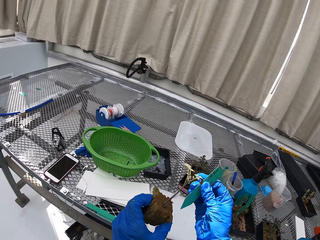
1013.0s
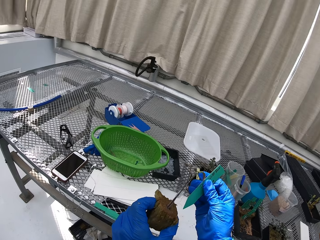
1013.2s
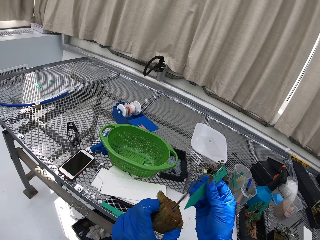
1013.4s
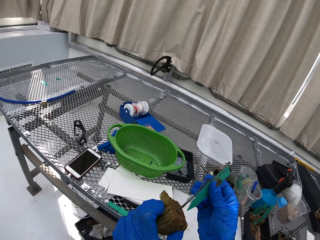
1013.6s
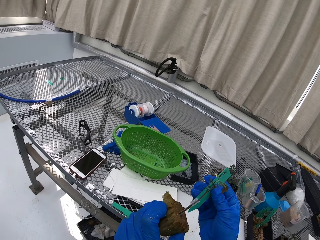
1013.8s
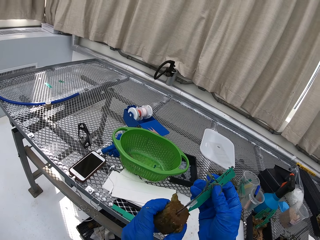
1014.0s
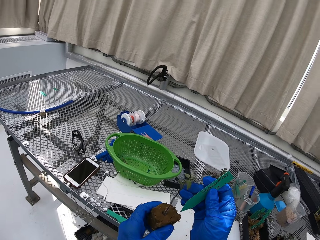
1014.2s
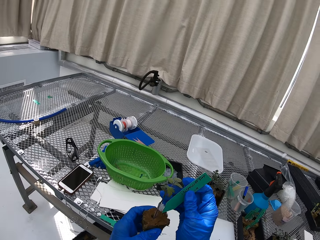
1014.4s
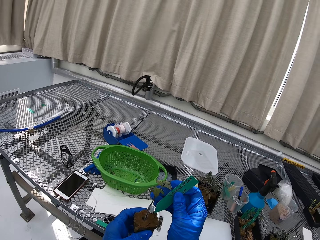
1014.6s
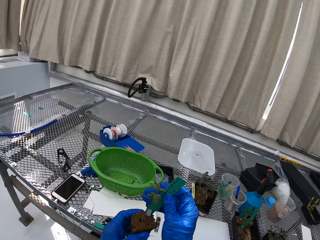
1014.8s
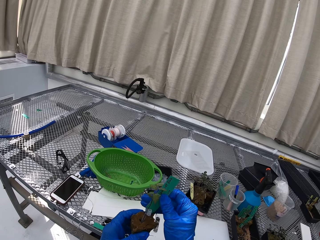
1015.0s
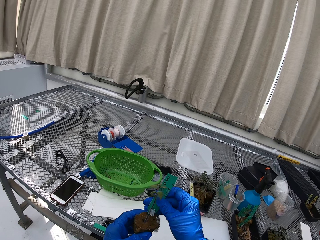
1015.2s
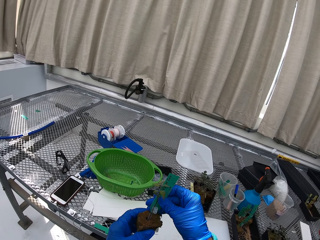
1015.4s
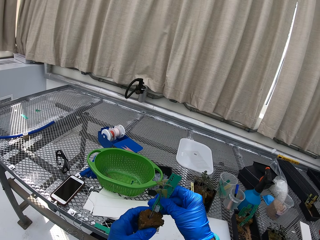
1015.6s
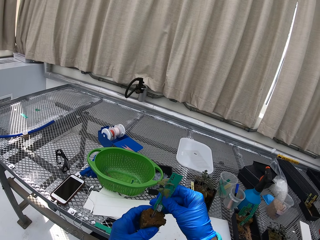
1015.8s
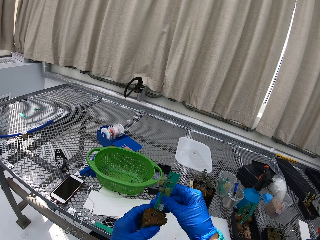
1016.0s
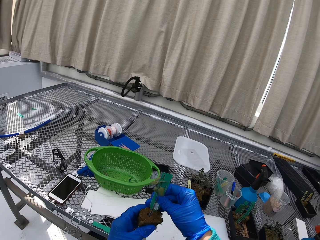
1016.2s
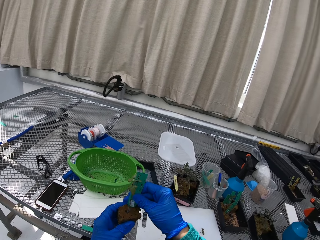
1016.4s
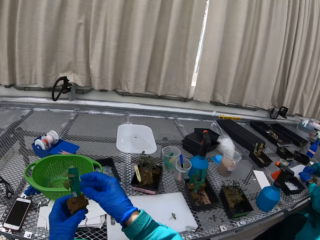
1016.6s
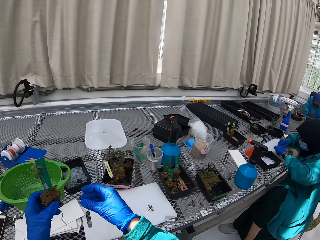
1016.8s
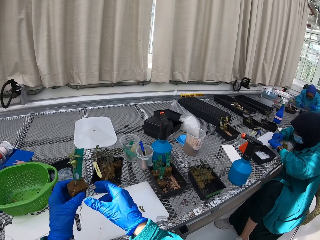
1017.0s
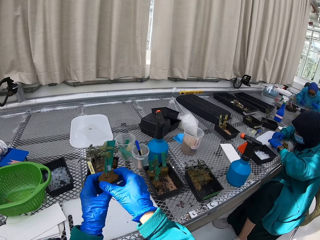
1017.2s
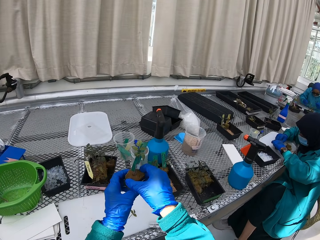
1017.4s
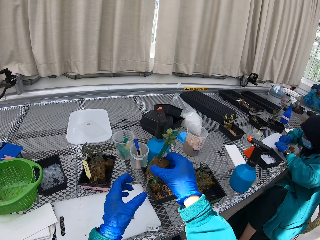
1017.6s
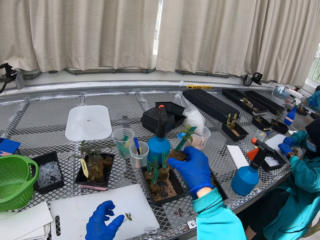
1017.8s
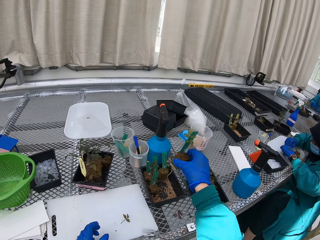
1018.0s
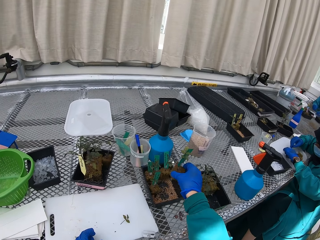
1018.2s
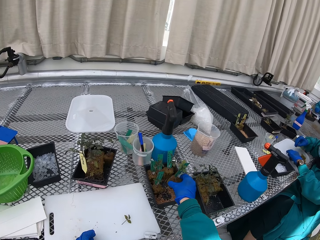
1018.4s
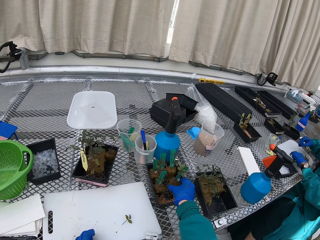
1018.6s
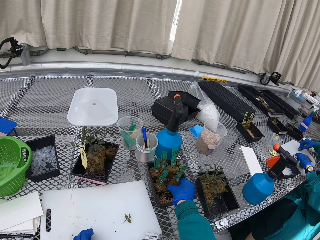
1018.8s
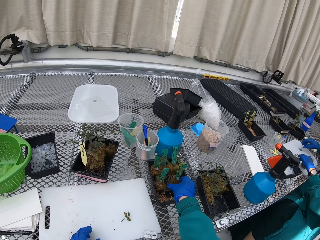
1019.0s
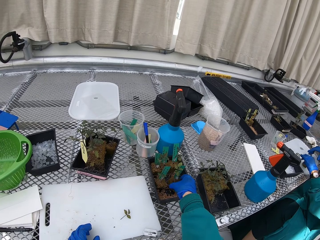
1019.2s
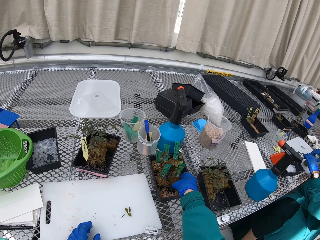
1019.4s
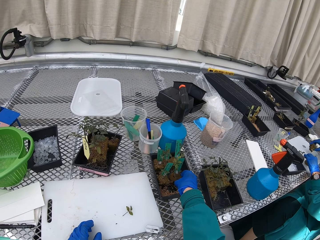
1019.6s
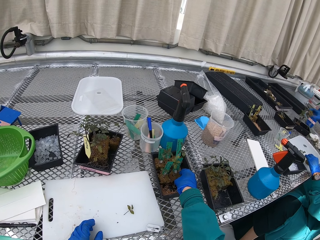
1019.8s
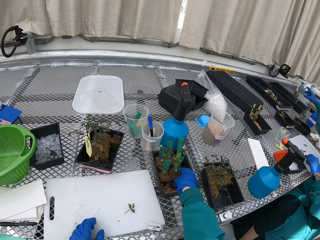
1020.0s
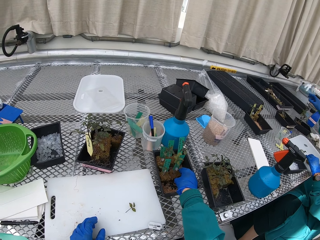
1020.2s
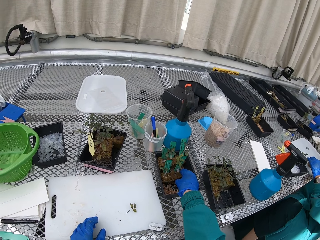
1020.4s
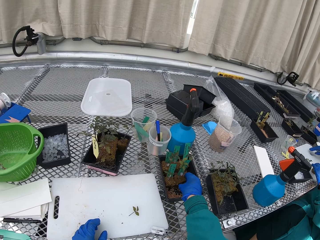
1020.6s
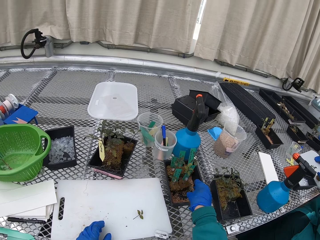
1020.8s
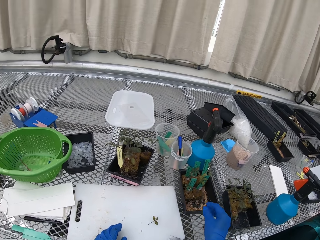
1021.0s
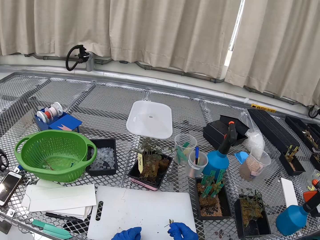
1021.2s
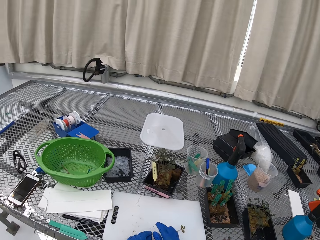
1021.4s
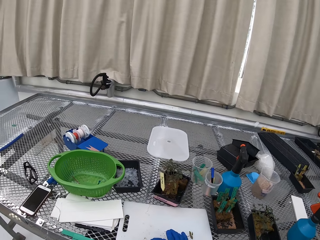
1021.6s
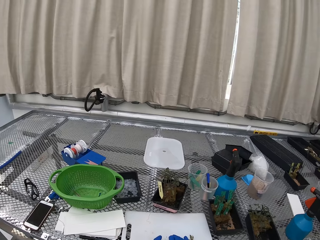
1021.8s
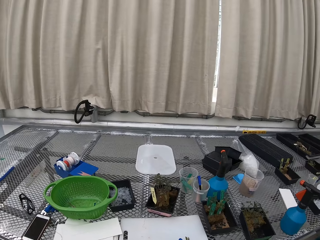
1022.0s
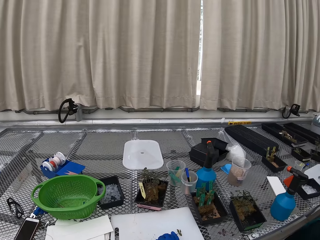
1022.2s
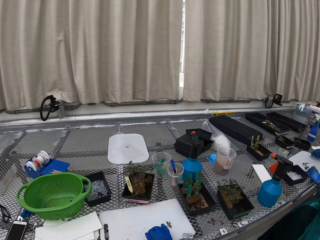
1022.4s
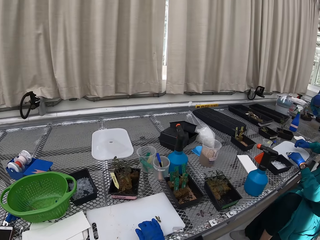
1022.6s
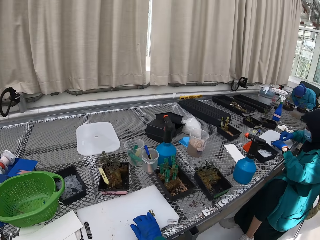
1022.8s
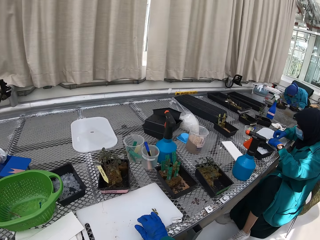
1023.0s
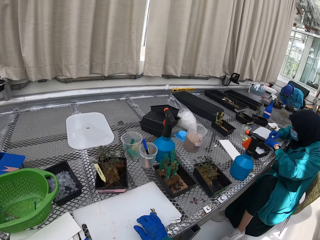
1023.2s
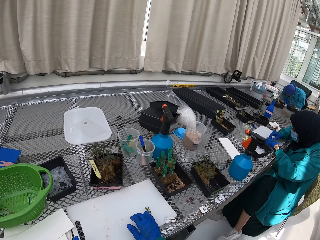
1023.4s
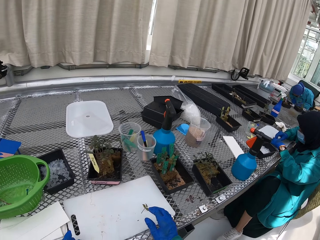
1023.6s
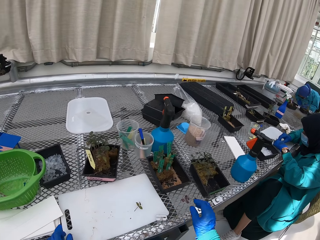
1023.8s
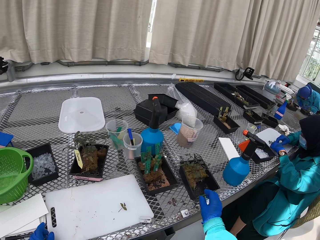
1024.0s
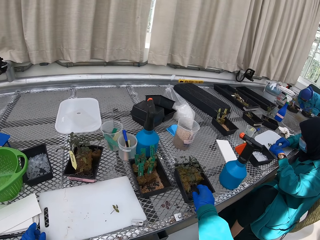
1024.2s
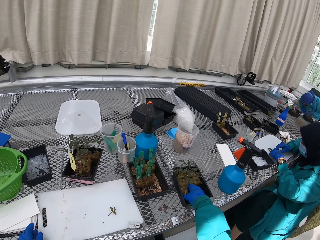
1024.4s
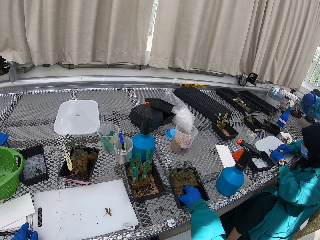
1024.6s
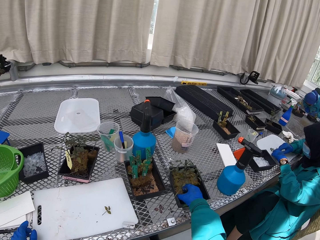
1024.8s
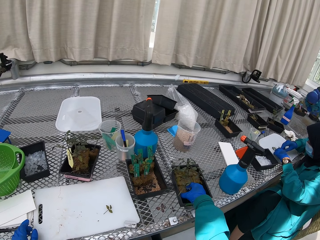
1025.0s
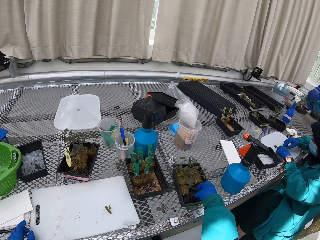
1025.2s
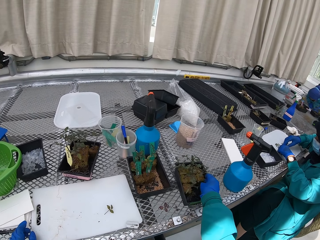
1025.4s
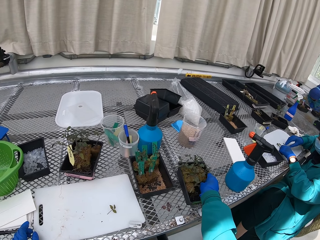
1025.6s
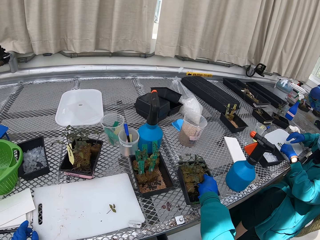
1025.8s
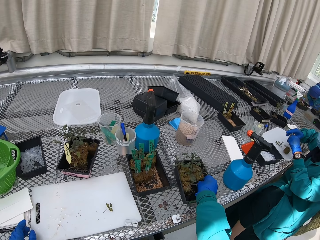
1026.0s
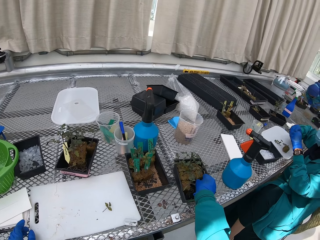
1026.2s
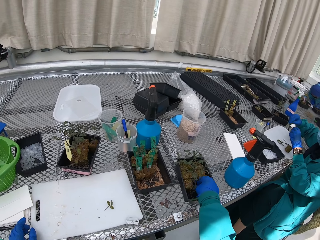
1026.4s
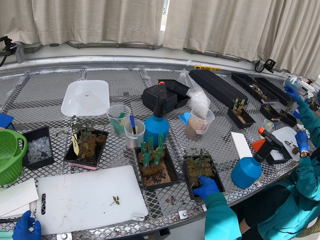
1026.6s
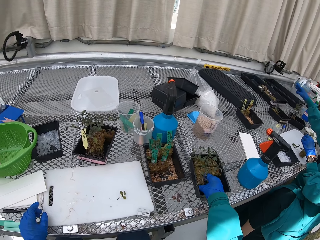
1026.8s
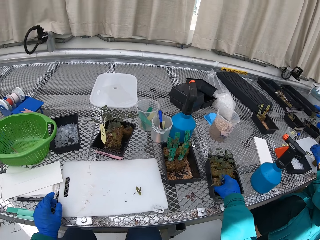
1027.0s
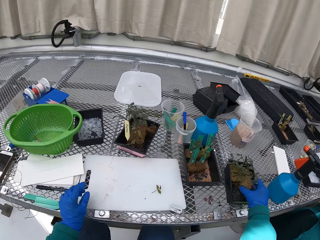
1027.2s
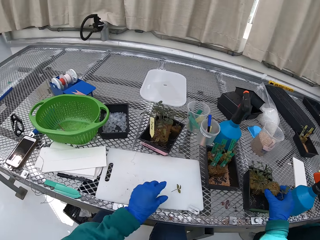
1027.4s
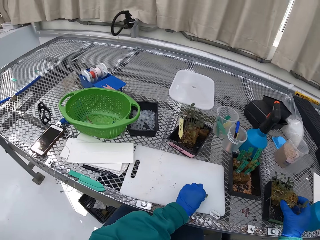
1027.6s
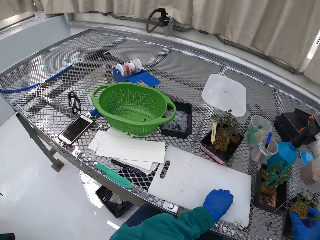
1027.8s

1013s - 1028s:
The camera wearer puts the label on the plant. They put the flower on the table. They put the plant in the container. They place a name sign on the flower. They wipe the cutting board. They pick up the plant.

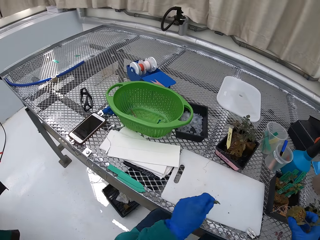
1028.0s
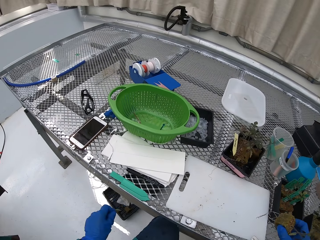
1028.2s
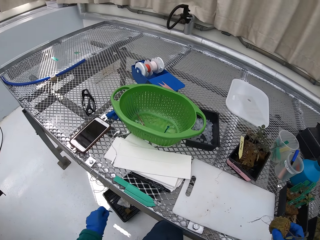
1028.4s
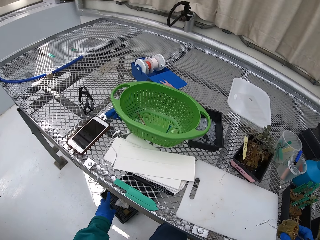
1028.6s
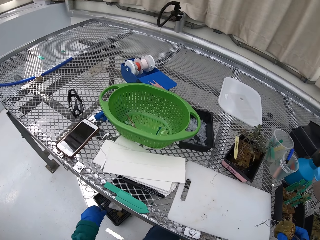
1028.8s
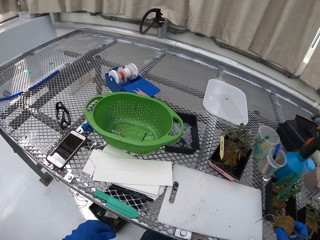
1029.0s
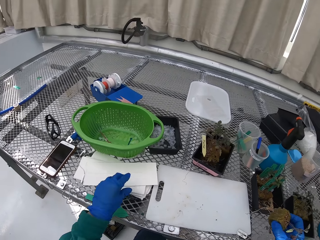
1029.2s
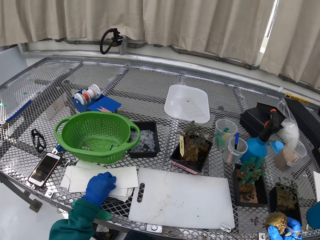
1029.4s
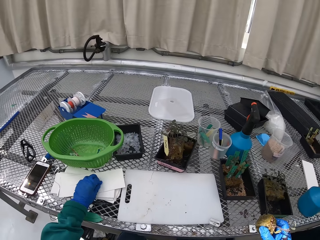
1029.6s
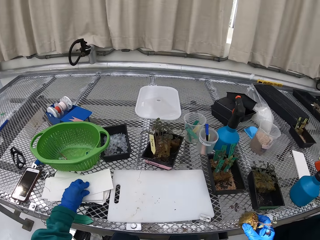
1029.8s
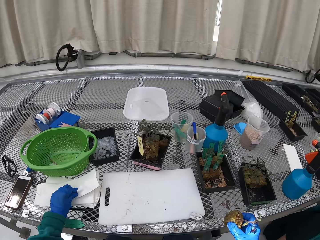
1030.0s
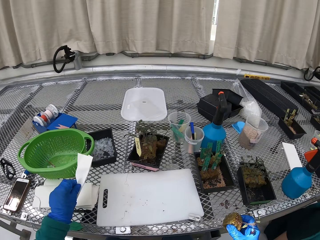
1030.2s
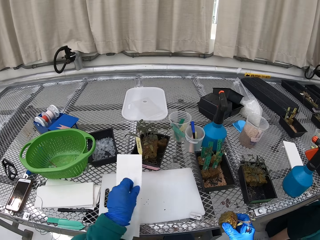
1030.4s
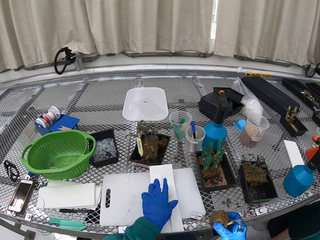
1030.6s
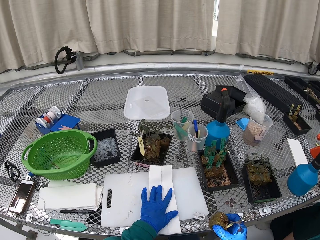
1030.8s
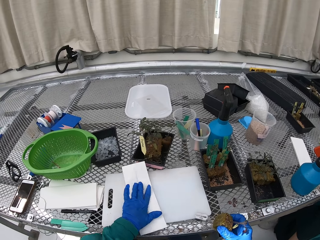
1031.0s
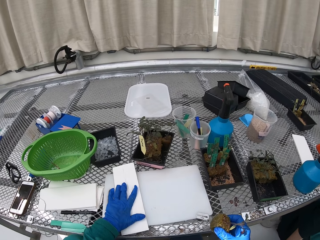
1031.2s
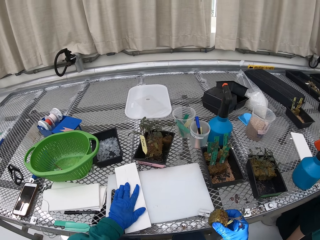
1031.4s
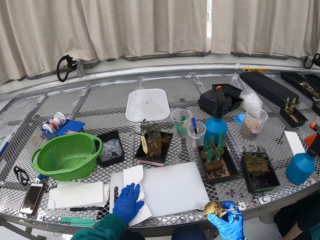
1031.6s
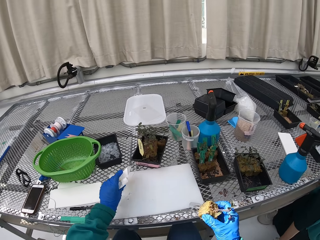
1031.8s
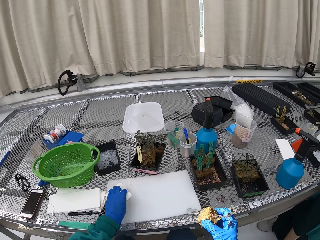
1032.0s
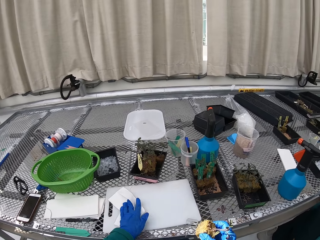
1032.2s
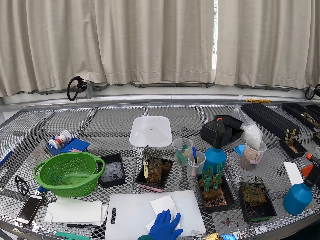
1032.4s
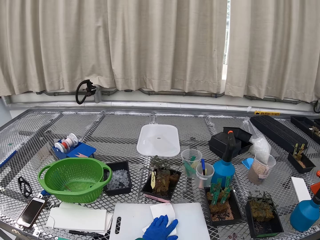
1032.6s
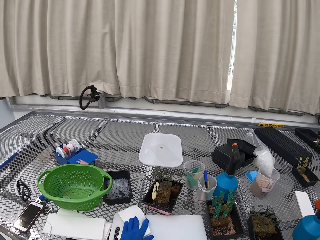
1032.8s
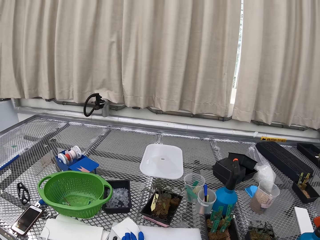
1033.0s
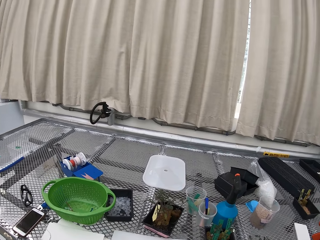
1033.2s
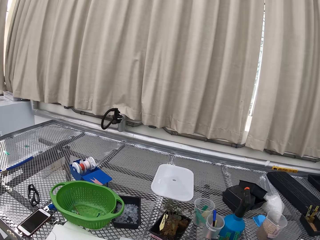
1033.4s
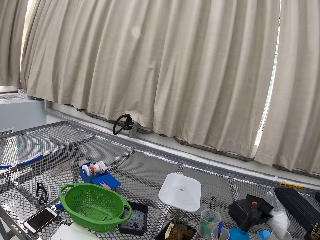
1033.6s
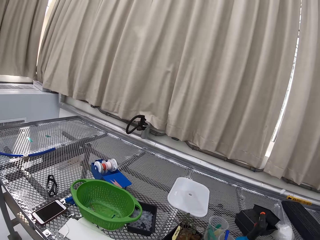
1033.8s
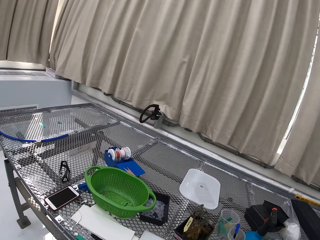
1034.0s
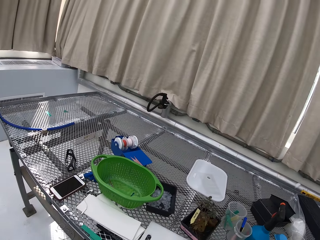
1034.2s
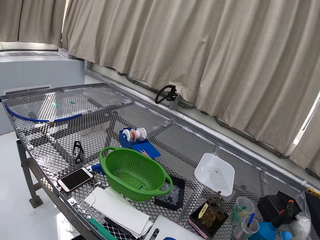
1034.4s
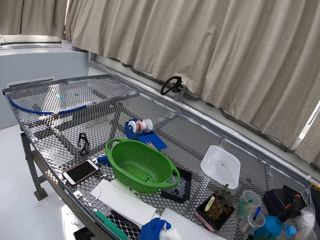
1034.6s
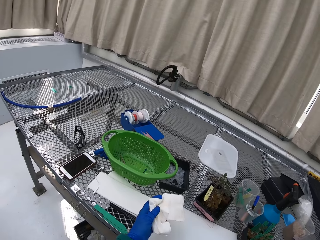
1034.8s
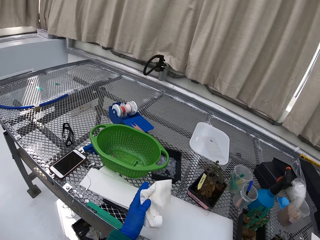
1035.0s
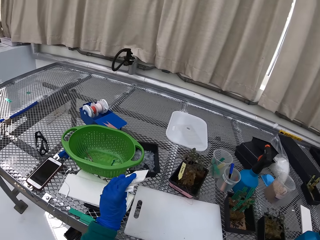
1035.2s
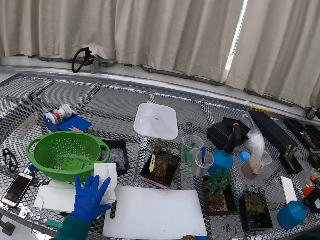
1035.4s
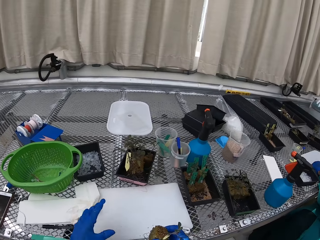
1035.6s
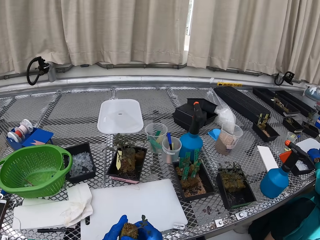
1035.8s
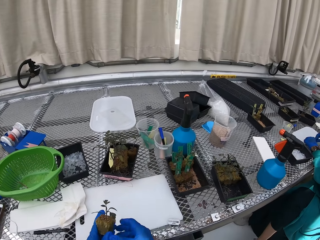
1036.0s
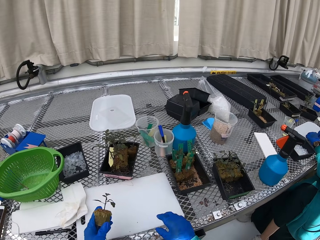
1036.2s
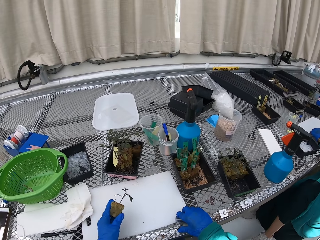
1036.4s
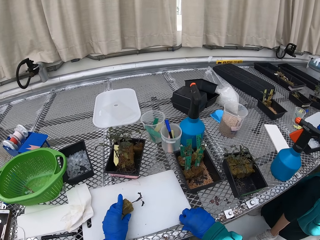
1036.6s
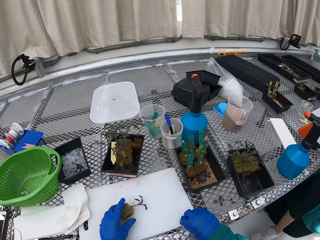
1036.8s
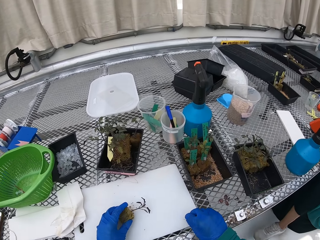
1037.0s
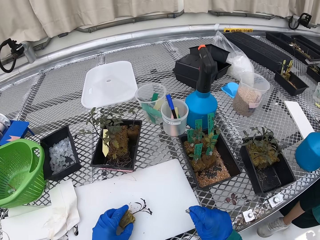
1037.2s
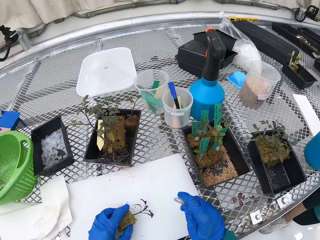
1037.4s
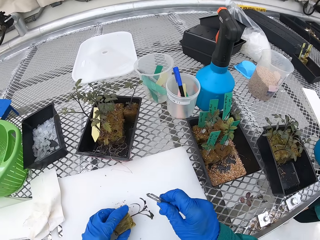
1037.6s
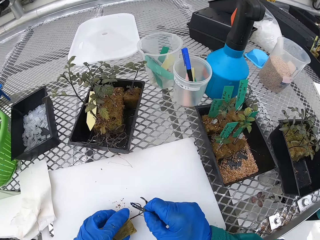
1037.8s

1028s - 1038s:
The camera wearer picks up the tissue paper. They wipe the paper. They put the flower on the cutting board. They pick up the razor.
